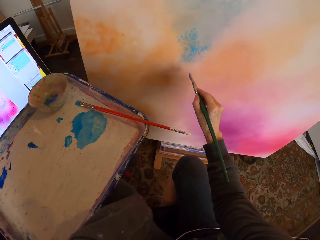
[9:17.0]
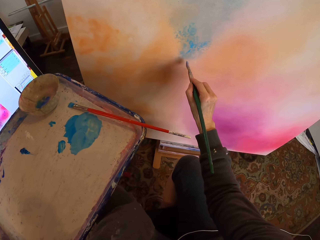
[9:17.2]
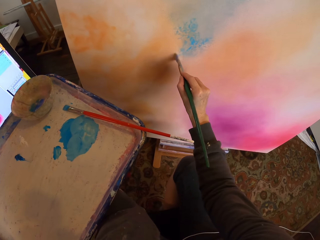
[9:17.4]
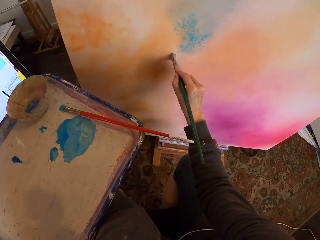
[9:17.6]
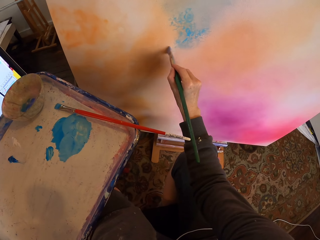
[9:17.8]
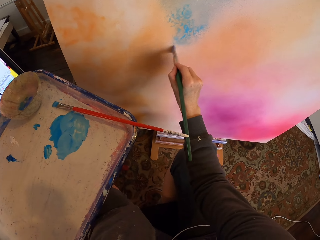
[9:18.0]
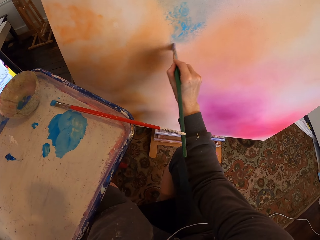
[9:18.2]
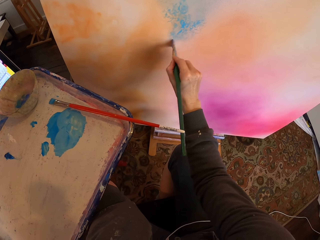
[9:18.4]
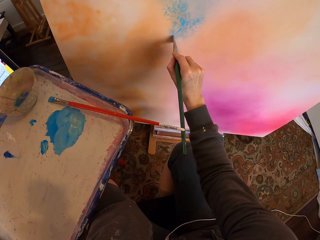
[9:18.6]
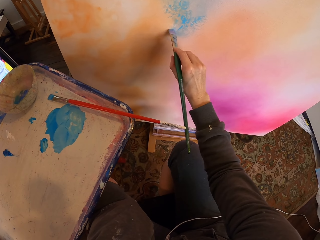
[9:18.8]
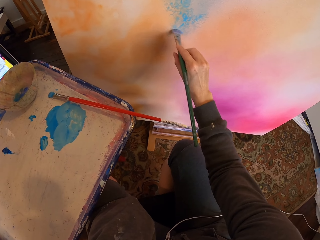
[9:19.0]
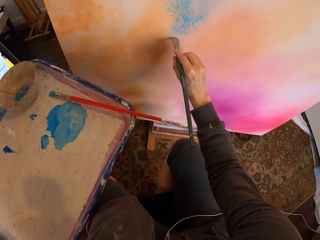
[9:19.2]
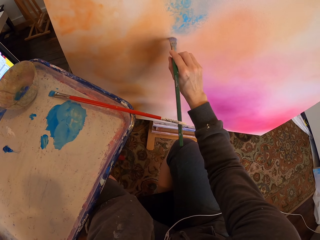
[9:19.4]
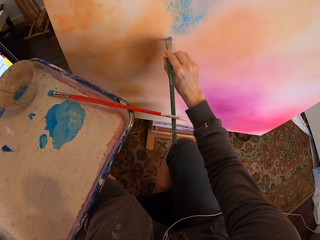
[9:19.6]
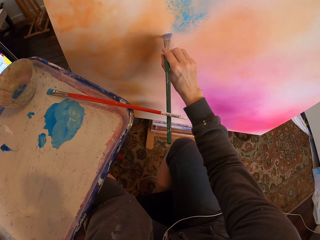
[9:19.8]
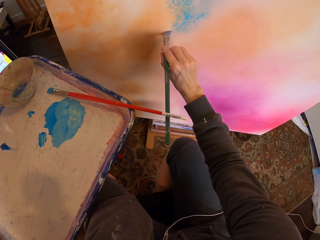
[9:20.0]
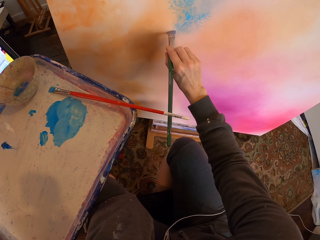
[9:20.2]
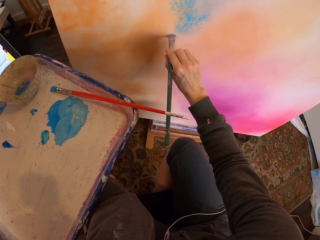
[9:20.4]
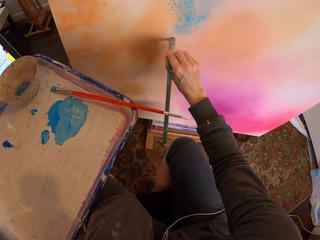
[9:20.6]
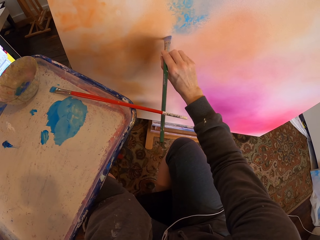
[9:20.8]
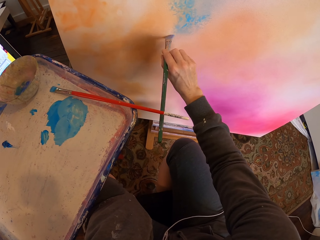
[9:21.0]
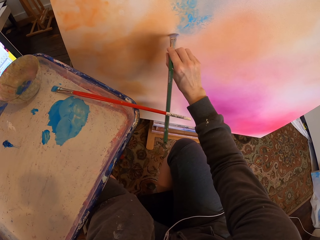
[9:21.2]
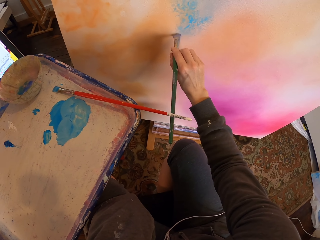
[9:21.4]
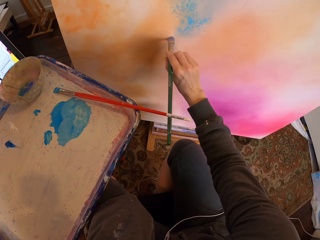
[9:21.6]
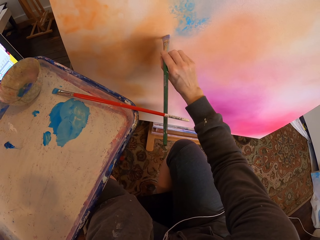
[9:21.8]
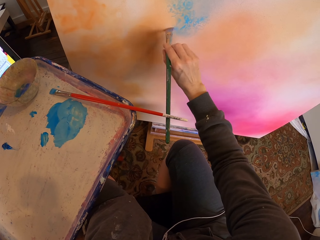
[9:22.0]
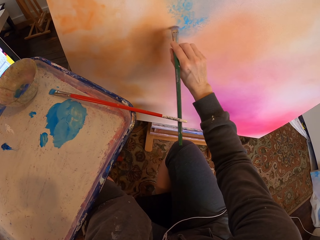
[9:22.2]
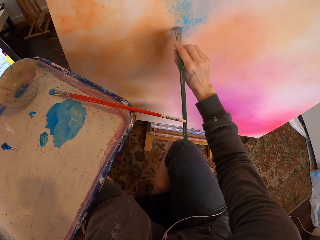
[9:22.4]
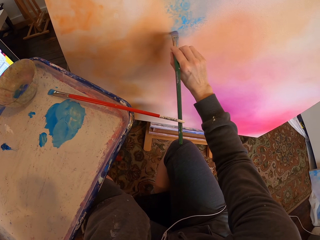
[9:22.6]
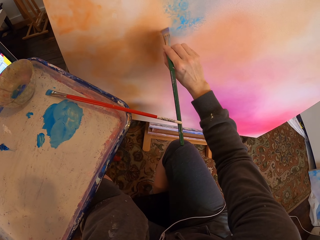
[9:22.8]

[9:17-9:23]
The camera wearer paints on the painting board with the wiped soft brush.

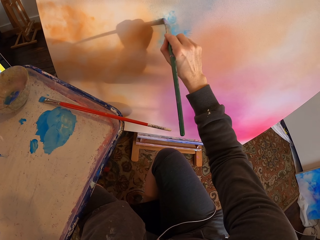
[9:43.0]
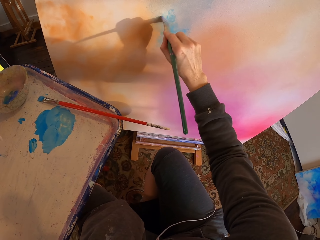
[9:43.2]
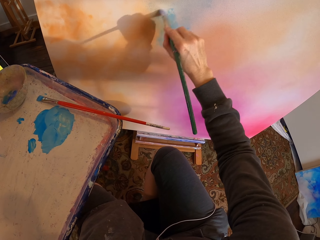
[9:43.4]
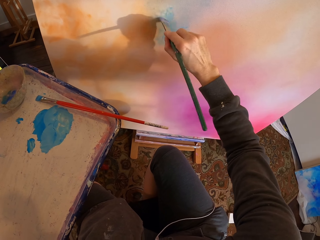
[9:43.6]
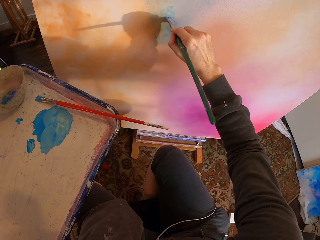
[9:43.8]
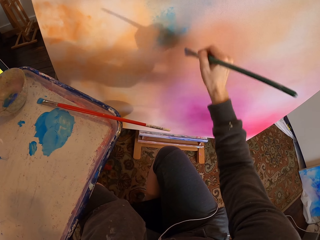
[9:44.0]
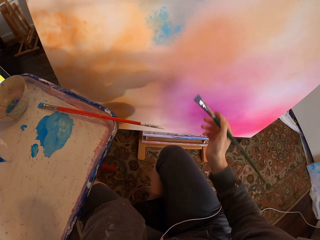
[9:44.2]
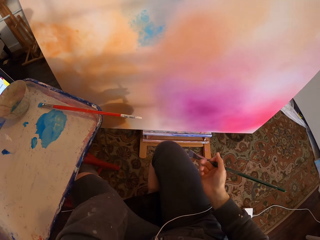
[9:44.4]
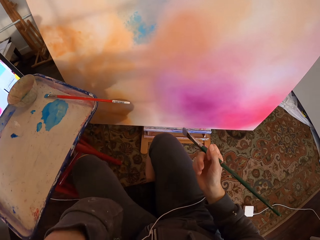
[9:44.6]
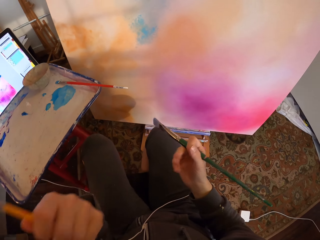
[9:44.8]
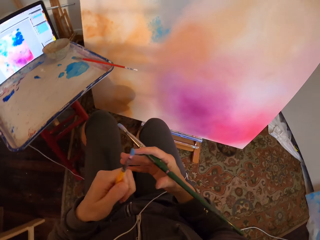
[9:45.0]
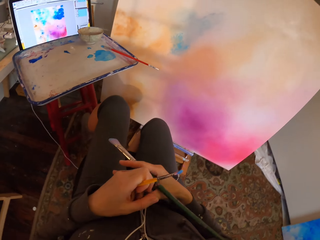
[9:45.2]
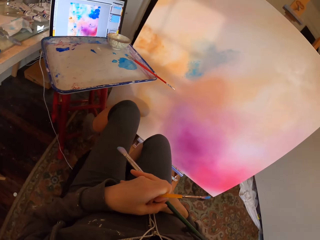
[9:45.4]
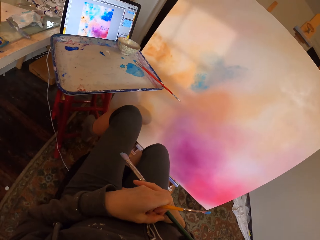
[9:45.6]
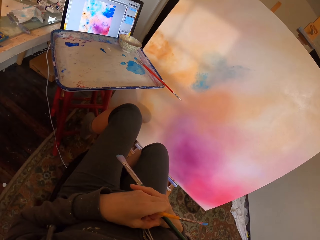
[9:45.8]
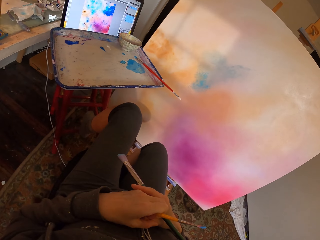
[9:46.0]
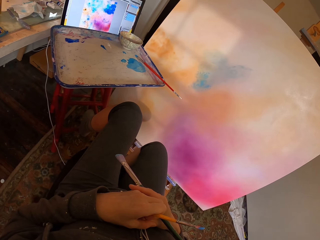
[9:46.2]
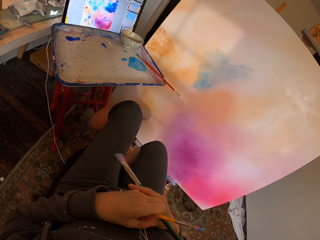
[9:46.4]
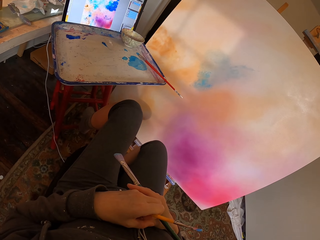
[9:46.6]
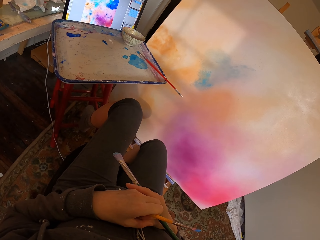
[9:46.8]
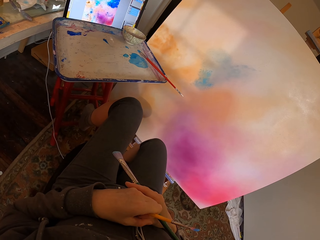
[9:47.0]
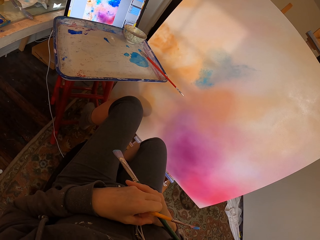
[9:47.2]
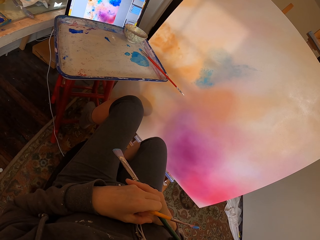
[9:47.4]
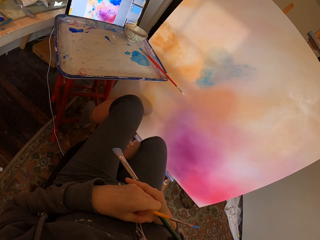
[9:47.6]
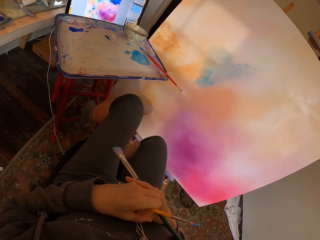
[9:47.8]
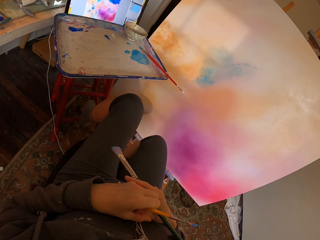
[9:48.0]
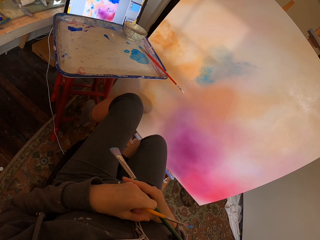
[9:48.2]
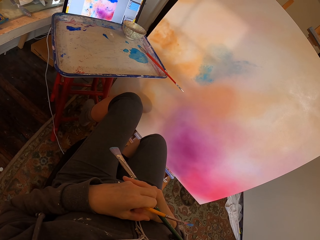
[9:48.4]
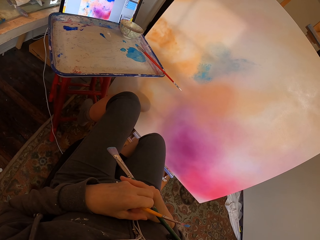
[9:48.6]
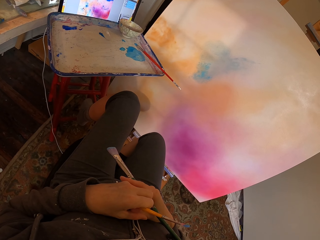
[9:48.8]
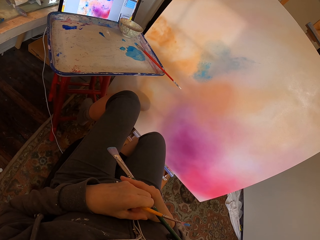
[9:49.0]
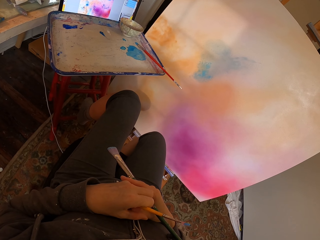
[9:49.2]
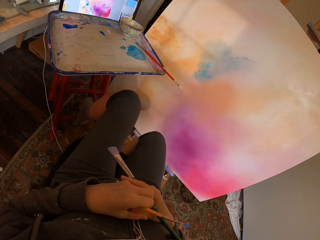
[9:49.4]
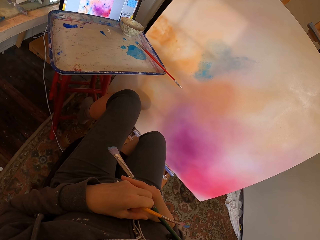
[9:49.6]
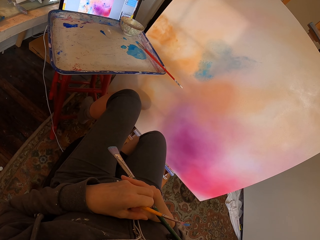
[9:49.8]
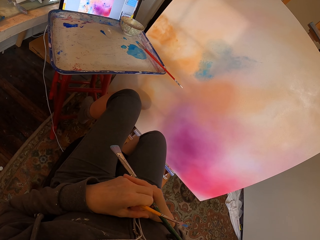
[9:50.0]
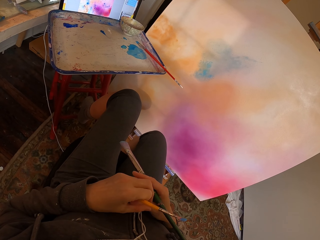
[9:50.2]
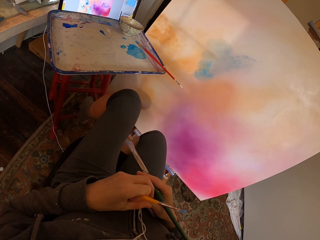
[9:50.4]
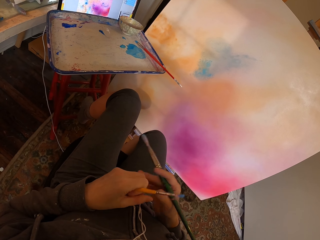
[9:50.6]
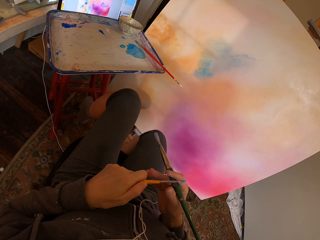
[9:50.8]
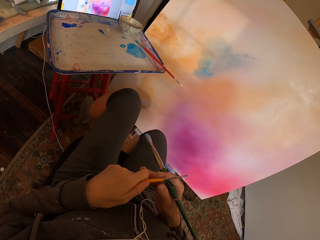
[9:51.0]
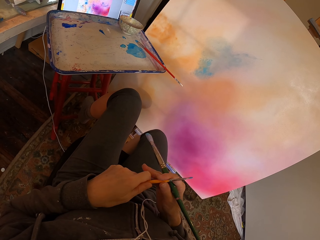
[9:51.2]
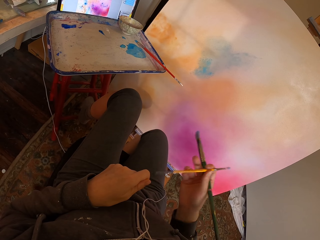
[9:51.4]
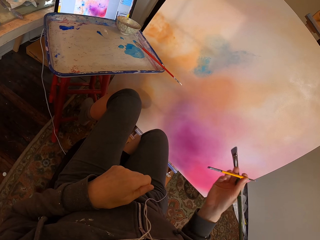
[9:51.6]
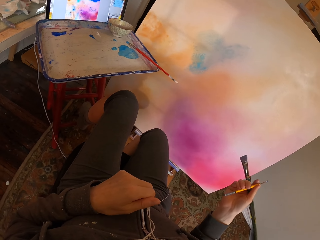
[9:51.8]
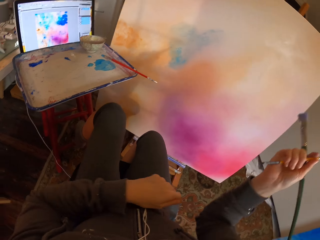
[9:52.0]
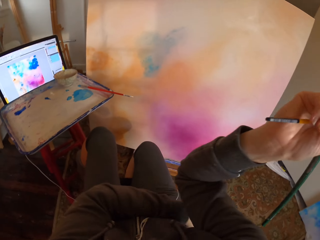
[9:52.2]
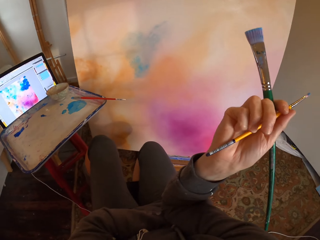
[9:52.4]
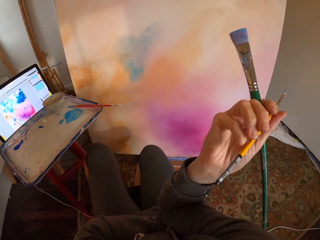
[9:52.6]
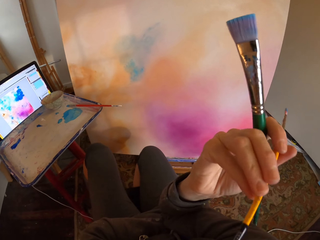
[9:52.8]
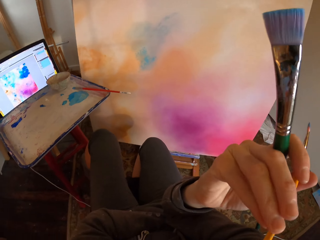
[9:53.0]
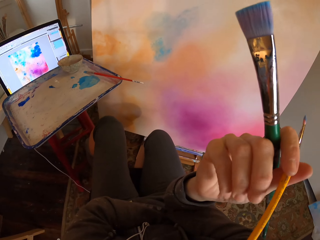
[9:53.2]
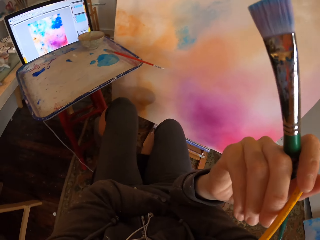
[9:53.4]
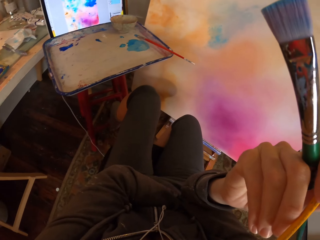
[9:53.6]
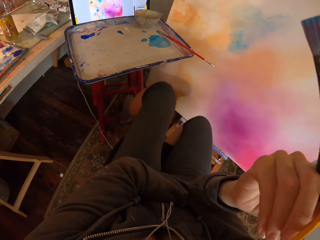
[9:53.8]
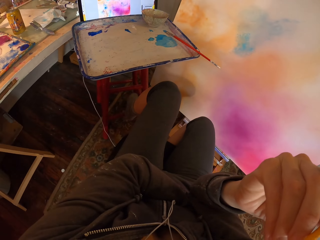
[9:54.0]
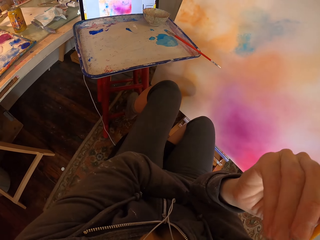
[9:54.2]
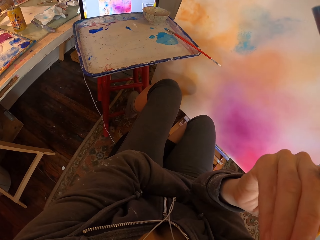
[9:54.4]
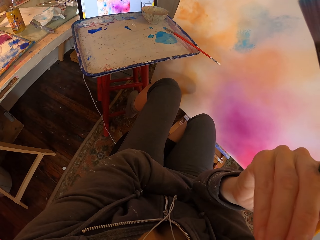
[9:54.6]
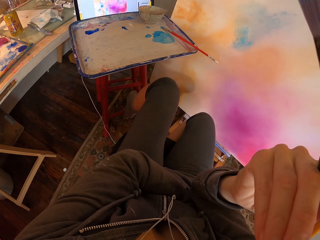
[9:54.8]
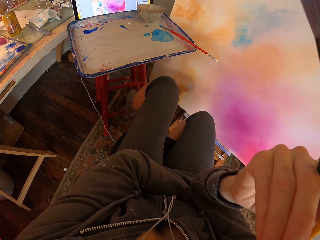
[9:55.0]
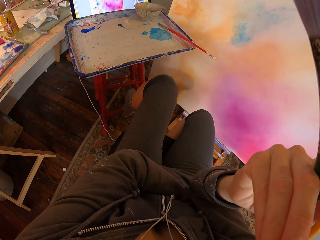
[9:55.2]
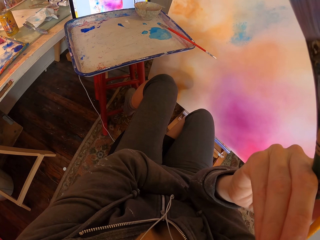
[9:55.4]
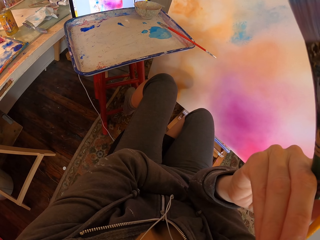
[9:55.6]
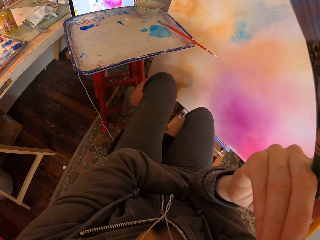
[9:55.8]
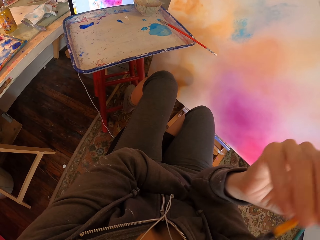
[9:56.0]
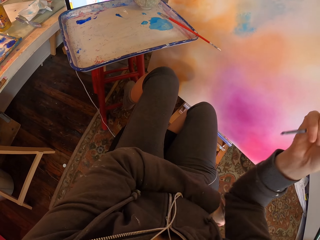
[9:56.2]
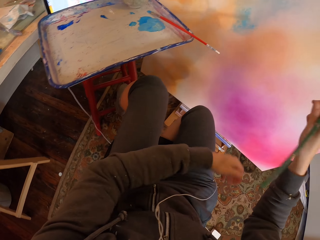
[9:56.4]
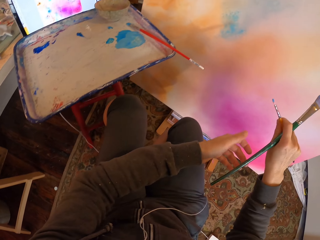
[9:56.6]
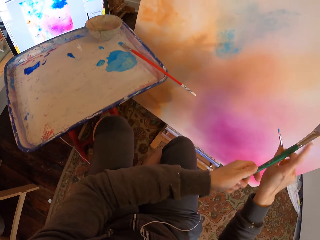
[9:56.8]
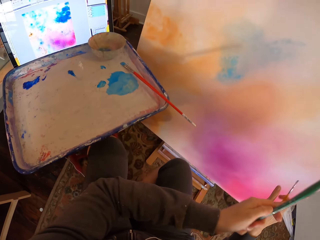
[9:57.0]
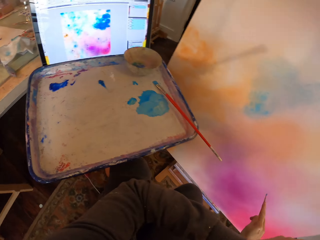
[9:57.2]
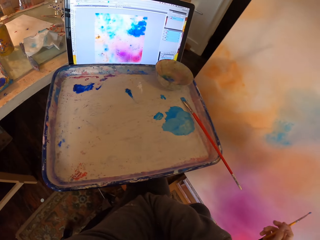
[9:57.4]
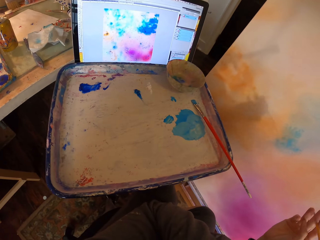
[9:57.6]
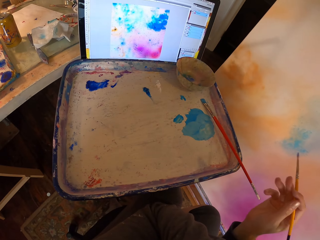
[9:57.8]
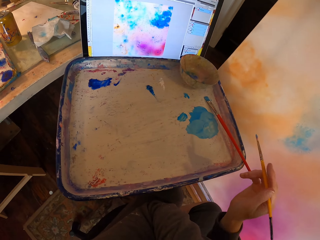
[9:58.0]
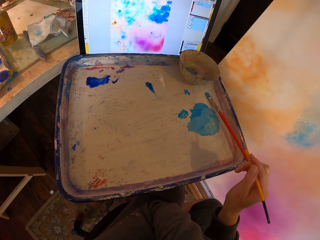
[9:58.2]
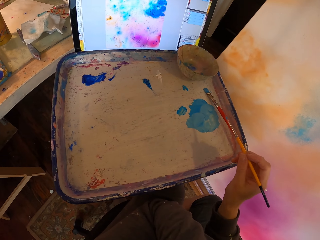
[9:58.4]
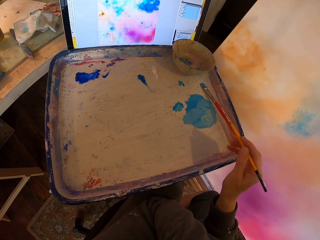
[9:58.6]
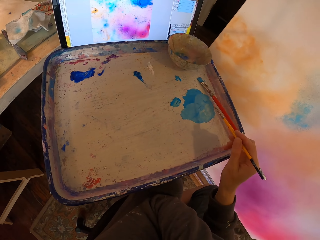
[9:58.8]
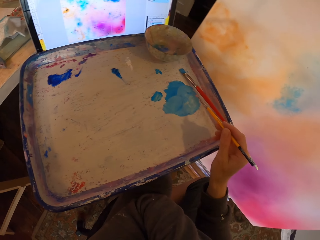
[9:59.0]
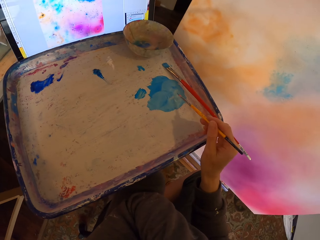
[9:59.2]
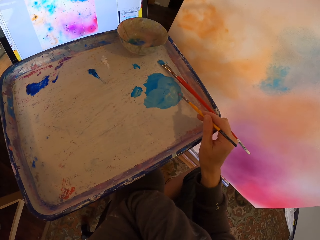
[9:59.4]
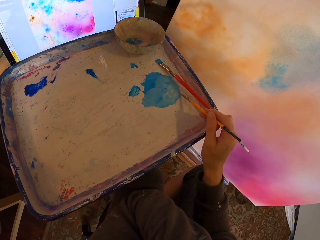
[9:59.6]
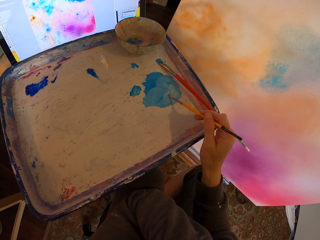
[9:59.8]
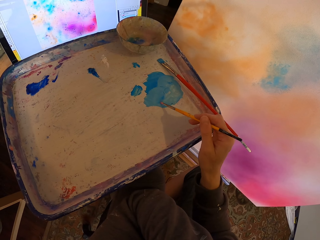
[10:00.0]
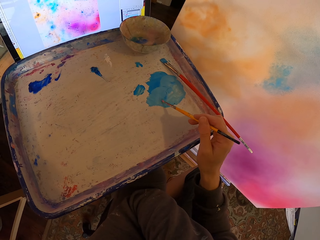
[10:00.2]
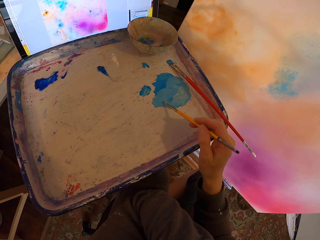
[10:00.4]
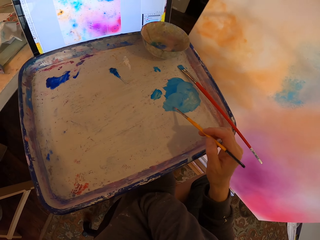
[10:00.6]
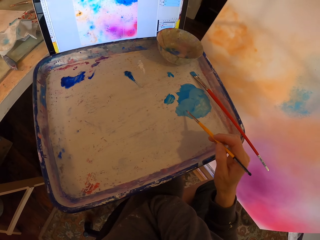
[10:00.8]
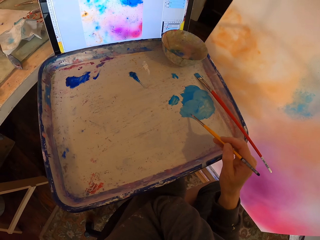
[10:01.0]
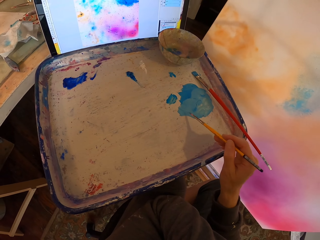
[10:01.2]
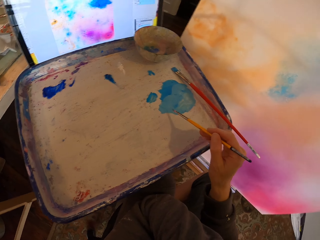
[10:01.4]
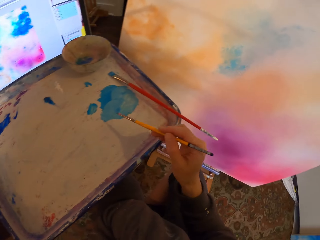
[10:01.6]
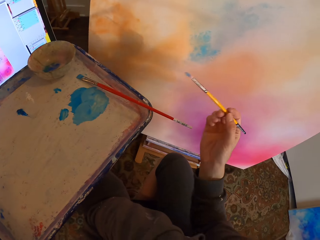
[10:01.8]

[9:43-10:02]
The camera wearer stops painting, looking at the painting. They shift the brush in the left hand to the right hand. They stare at the painting. They shift the bigger brush from the right to the left hand. They scoop paint on the paint tray with the smaller brush in the right hand.
